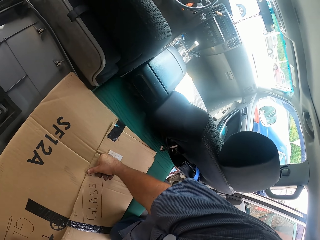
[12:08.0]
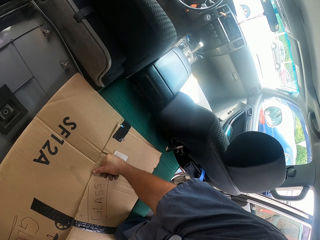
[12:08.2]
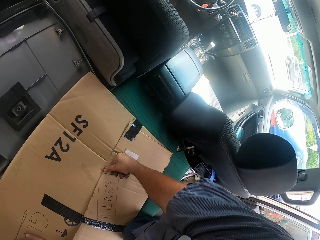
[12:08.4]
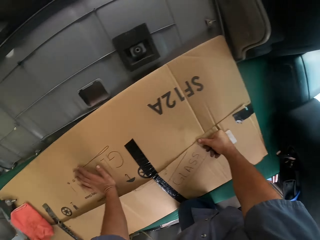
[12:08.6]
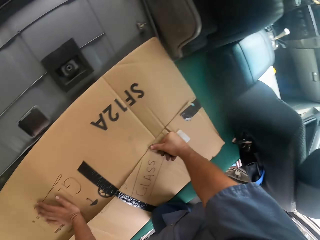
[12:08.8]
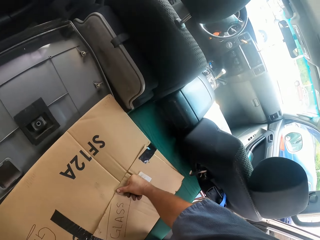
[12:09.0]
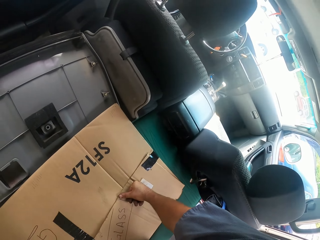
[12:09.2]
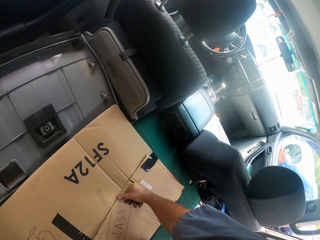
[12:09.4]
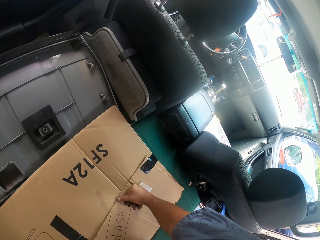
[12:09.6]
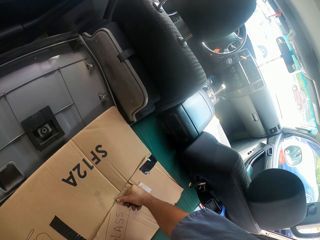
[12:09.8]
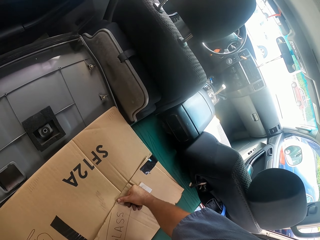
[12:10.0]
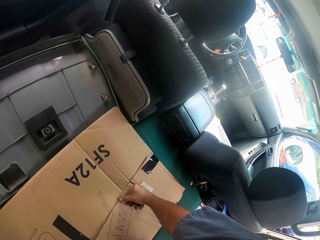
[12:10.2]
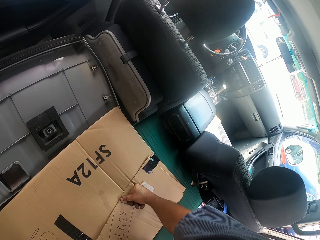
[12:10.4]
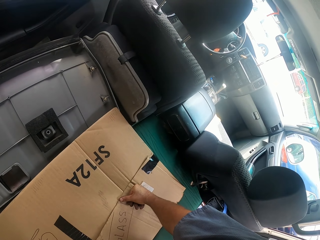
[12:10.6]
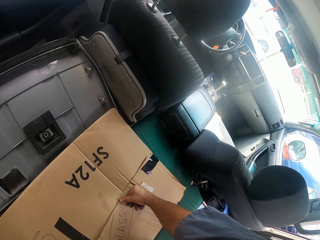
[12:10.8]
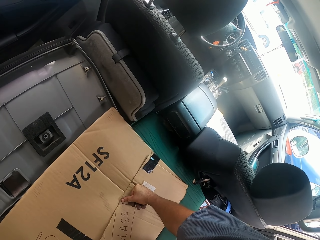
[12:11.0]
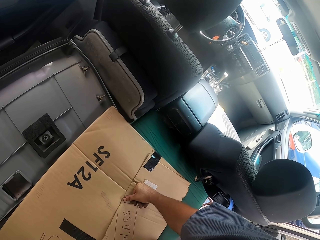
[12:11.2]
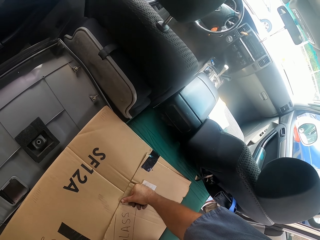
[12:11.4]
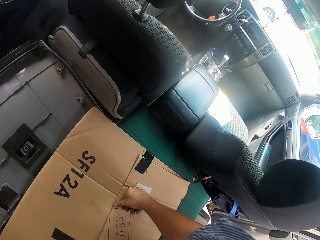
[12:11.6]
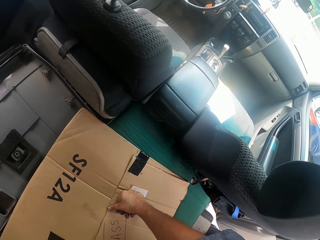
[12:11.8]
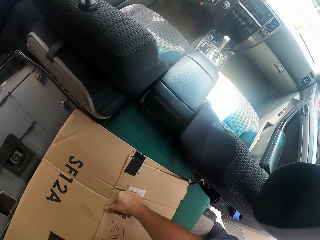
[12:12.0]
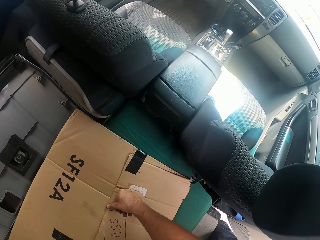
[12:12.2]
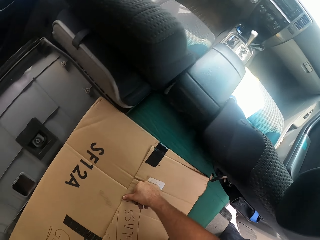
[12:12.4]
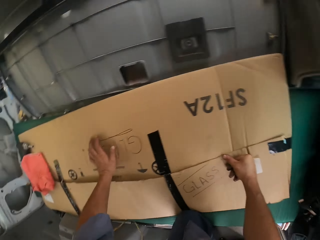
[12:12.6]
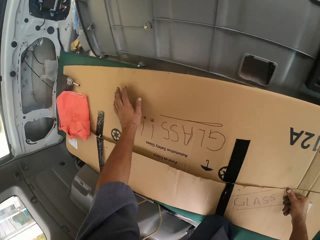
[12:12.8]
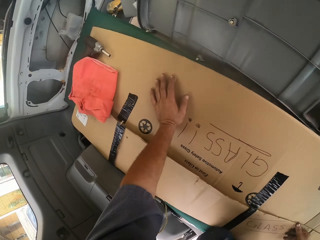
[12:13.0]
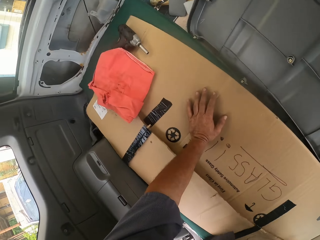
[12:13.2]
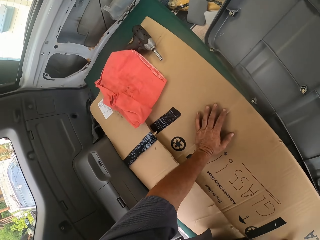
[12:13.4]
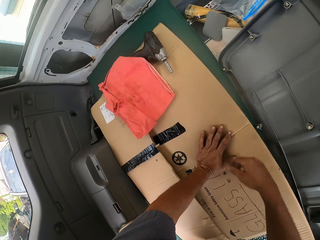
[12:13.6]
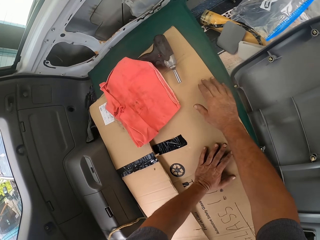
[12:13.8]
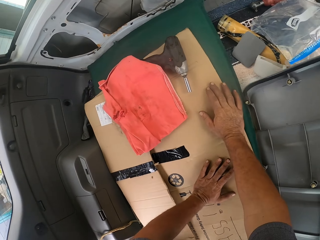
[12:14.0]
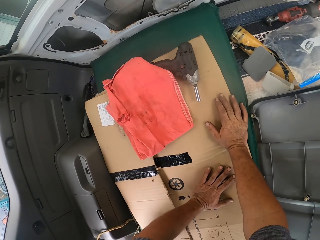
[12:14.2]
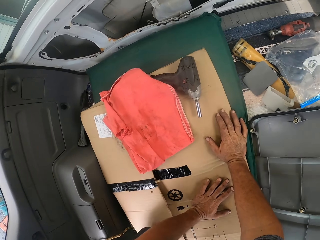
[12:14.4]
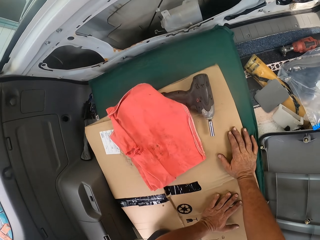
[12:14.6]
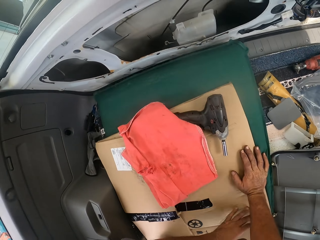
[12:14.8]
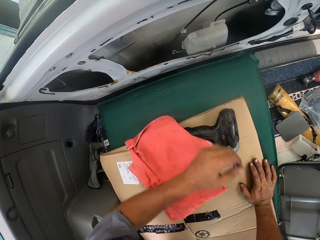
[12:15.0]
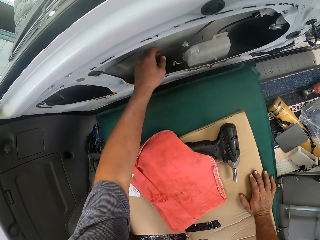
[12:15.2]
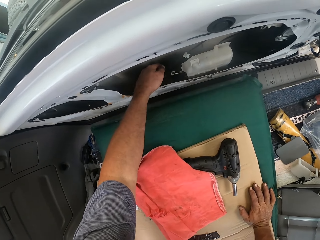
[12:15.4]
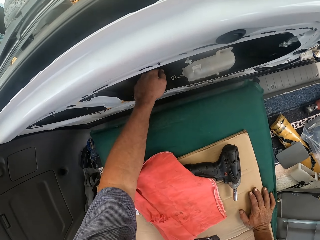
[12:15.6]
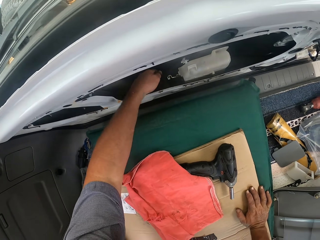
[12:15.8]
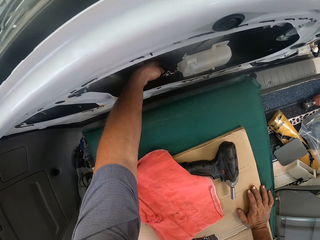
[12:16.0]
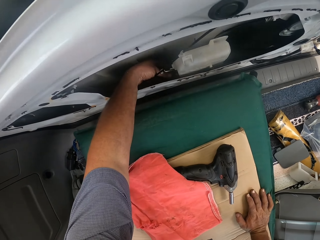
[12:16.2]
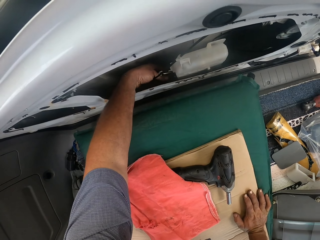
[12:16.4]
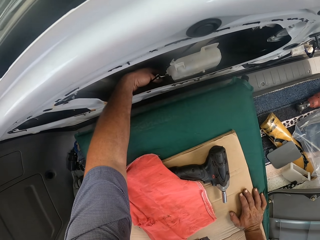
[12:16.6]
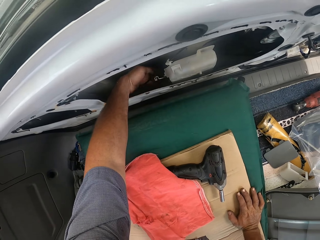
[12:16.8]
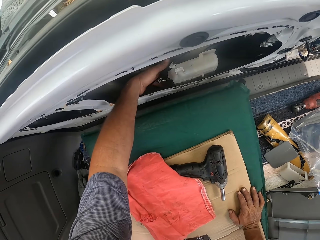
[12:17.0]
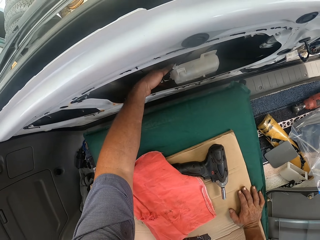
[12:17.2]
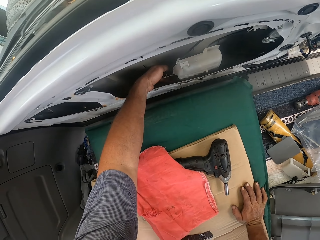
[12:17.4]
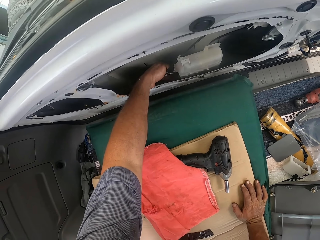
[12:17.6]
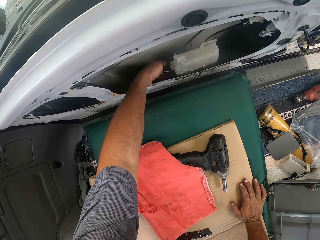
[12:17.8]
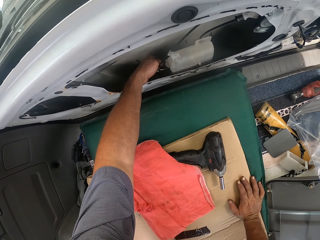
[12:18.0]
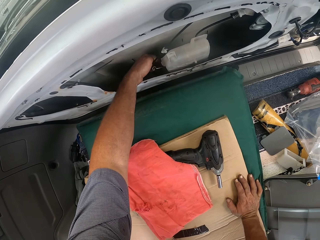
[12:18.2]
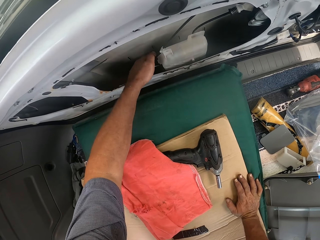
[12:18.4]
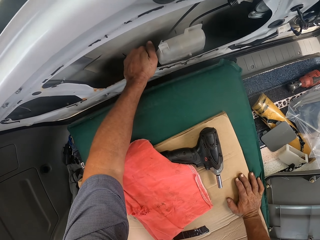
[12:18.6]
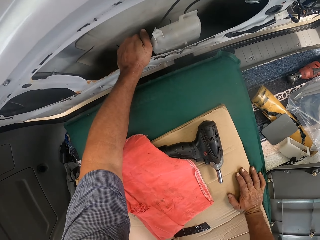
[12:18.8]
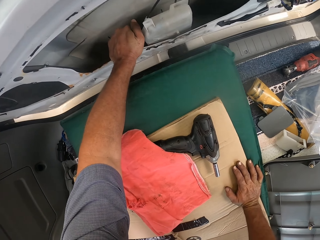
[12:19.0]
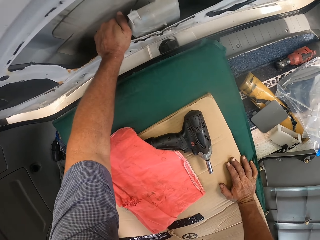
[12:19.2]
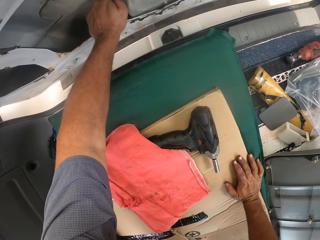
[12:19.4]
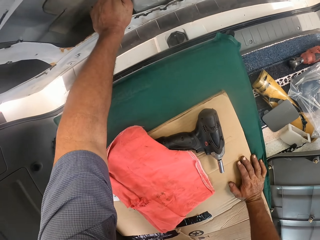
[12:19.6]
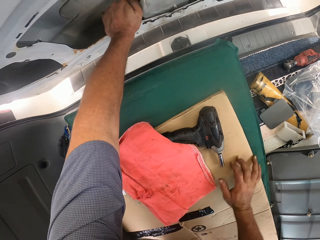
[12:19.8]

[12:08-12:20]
The camera wearer touches something in the truck. He opens the door. He opens the boot with his hand.

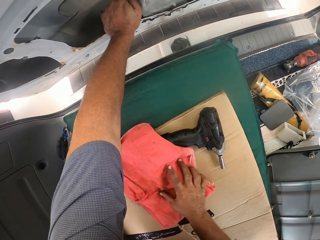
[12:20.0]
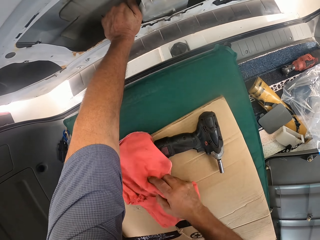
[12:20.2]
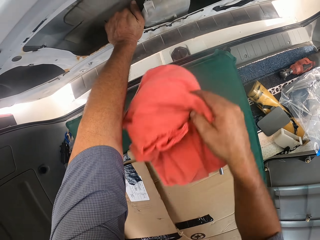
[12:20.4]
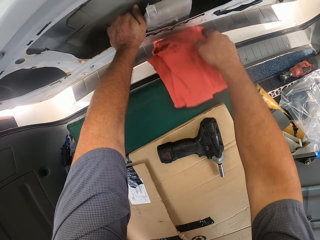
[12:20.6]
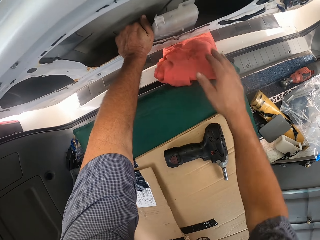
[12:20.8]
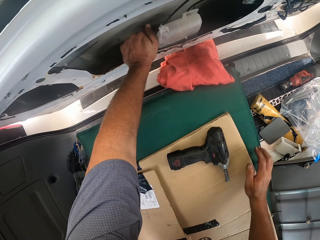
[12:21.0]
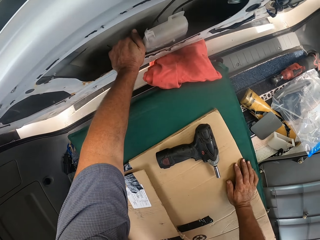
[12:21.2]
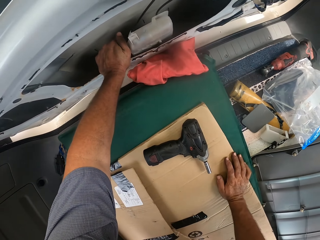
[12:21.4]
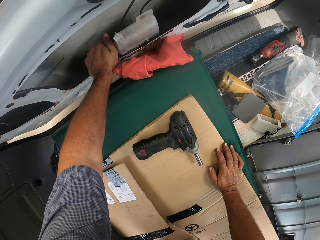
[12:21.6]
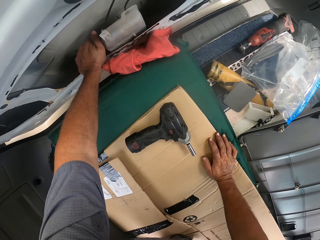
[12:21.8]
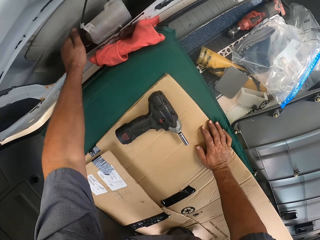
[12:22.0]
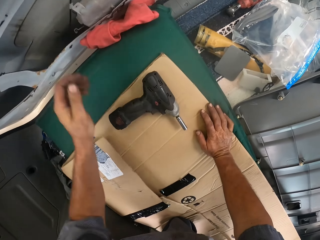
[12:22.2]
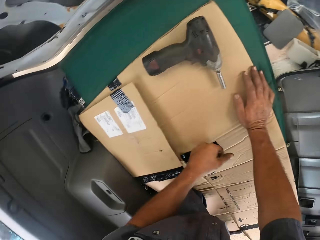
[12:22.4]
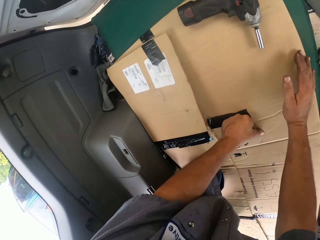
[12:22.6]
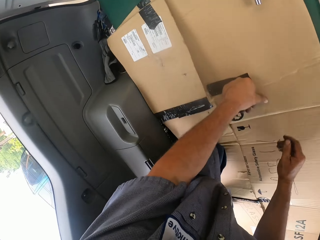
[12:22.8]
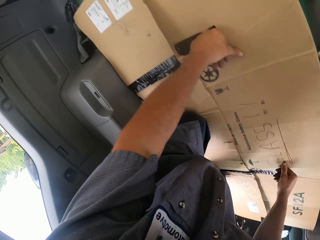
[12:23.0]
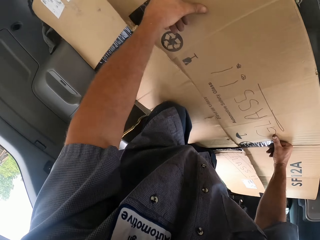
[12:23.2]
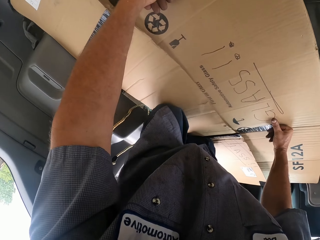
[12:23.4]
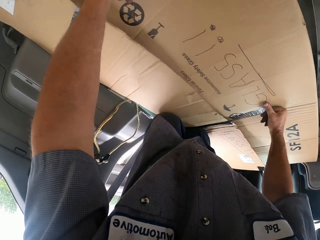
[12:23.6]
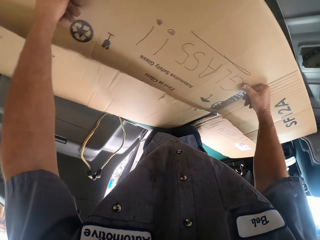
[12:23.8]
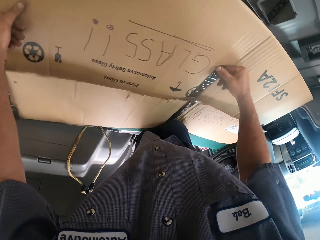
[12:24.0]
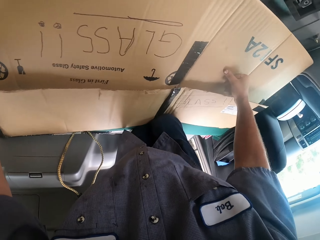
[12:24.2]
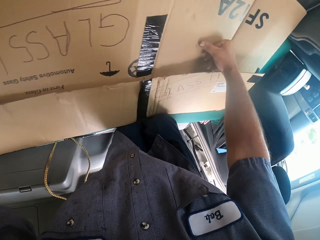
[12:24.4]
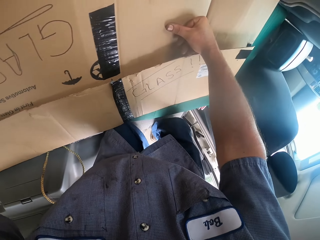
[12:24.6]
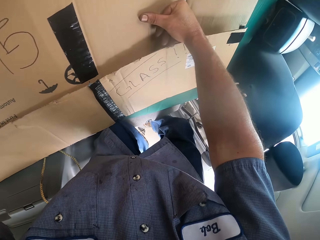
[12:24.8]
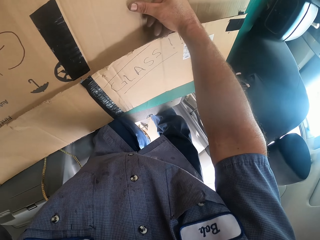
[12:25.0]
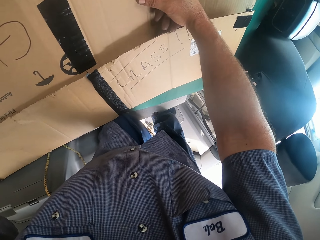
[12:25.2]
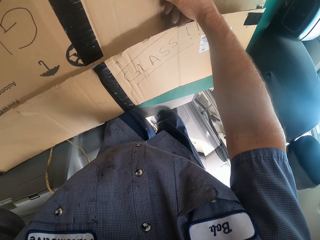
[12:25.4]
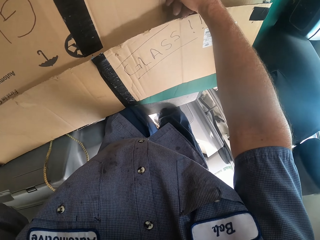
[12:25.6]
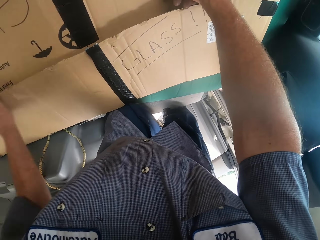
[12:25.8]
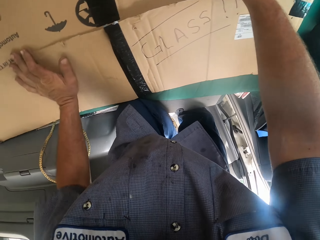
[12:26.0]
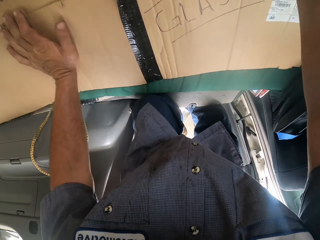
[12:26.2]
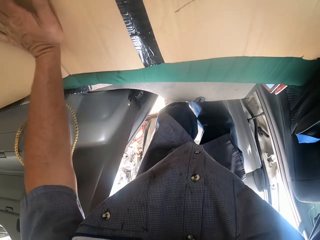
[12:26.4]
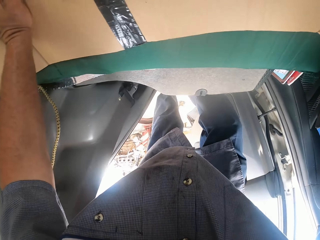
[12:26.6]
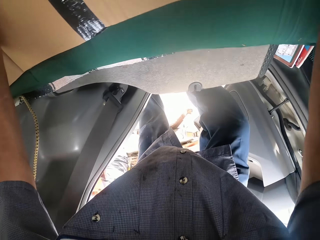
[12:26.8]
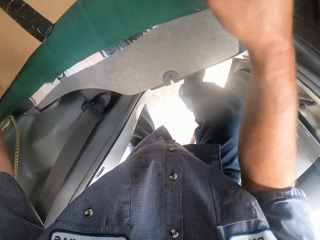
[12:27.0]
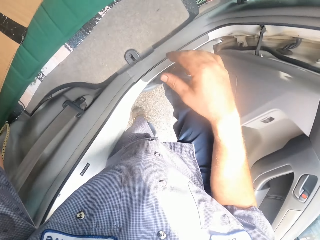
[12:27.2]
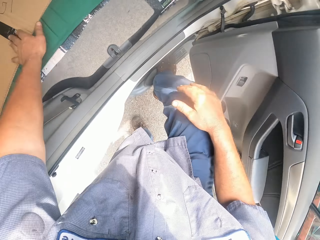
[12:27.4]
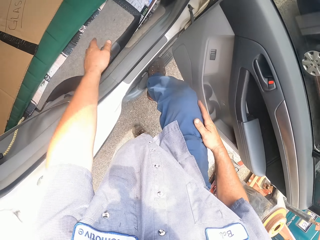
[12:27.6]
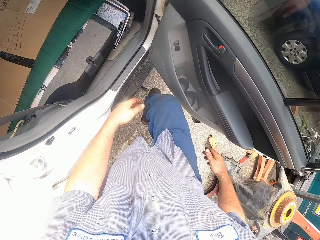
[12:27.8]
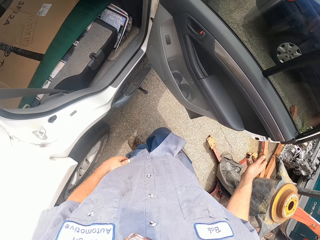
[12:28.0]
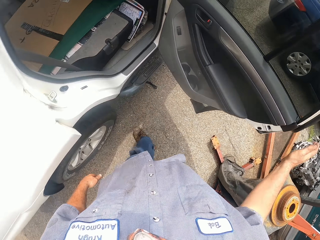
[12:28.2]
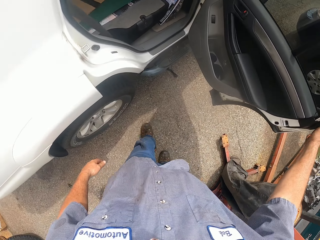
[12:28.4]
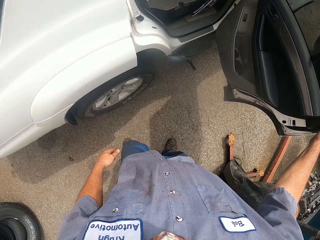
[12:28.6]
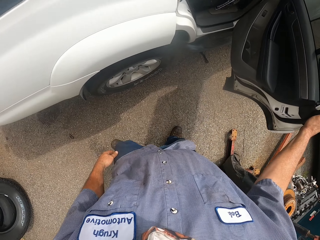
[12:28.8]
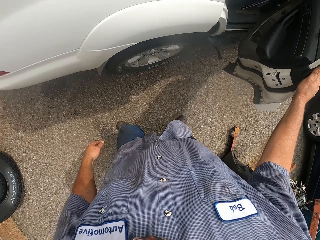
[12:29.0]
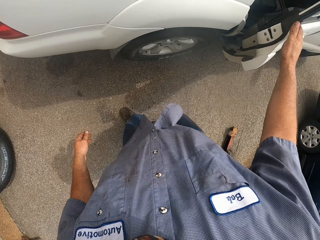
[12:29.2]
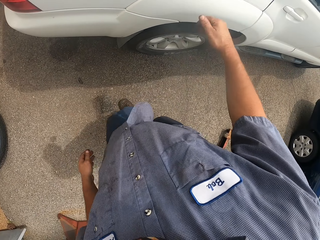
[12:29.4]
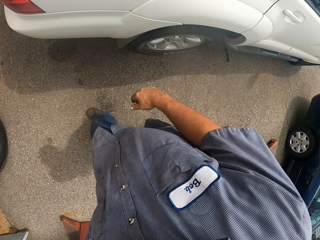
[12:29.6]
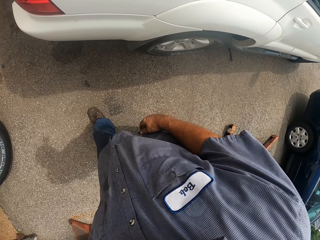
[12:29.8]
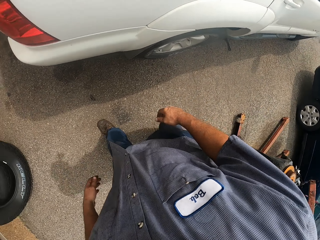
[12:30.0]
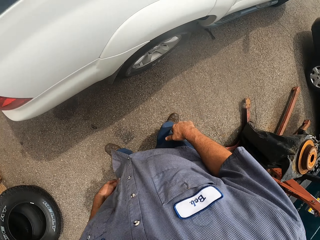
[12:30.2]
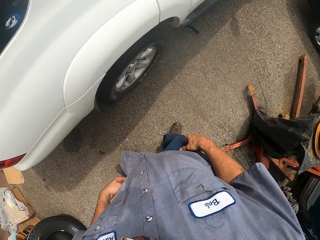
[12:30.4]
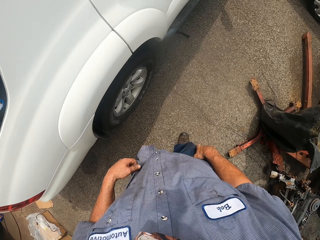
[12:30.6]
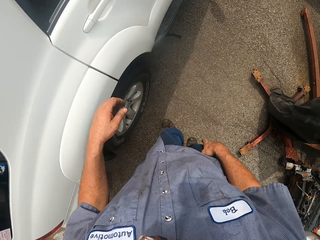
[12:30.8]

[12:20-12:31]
The camera wearer picks up the napkin with his hand. He places the napkin in between the truck, on the door. He moves out of the truck. He closes the truck door with his hand.
